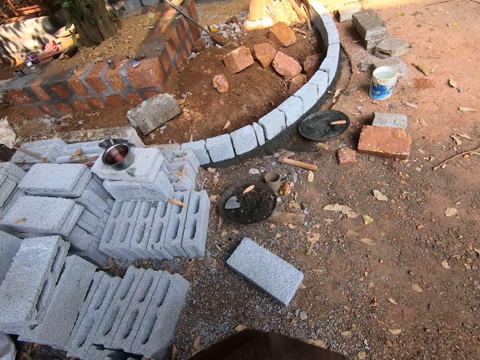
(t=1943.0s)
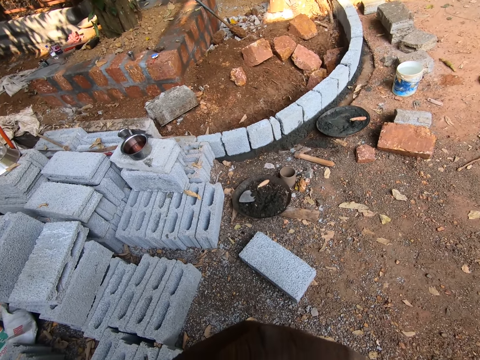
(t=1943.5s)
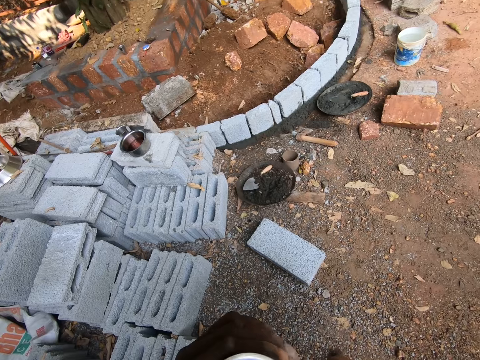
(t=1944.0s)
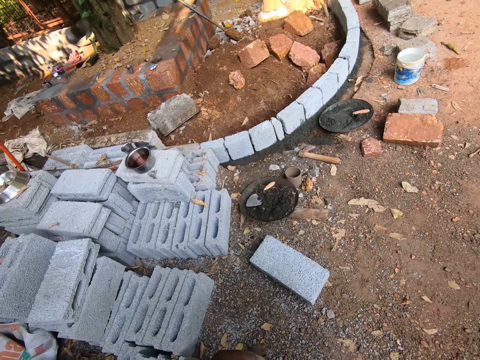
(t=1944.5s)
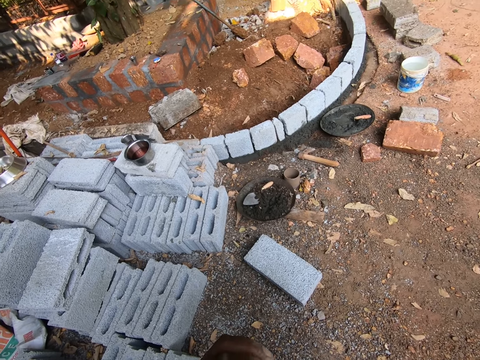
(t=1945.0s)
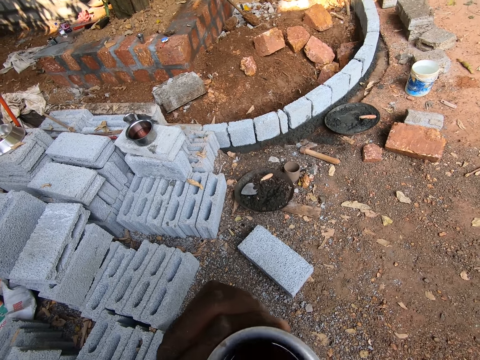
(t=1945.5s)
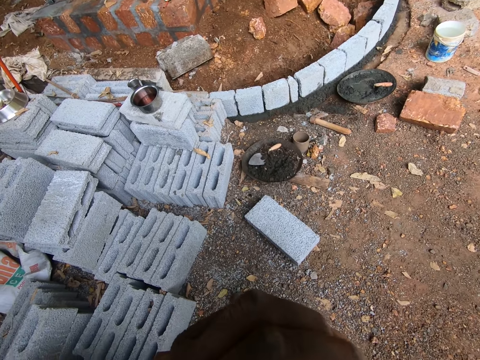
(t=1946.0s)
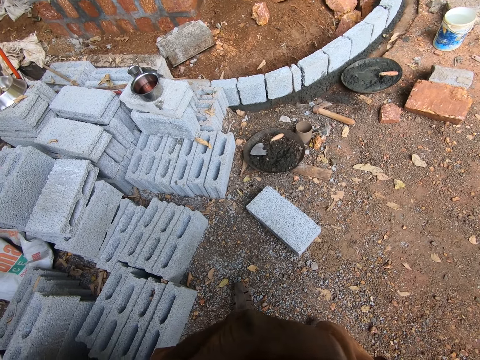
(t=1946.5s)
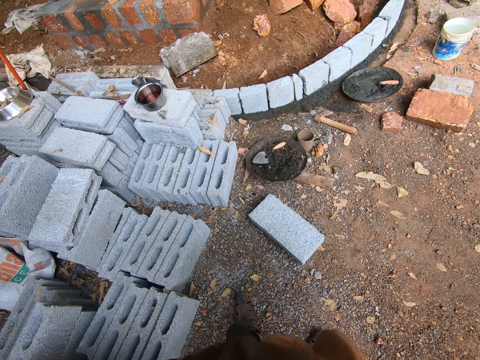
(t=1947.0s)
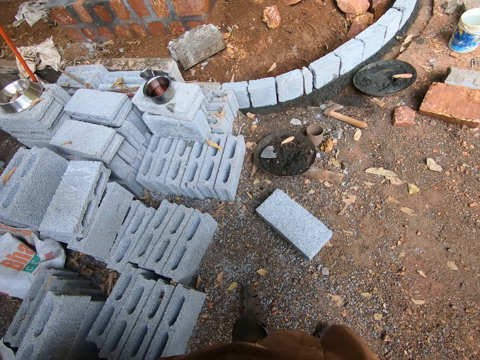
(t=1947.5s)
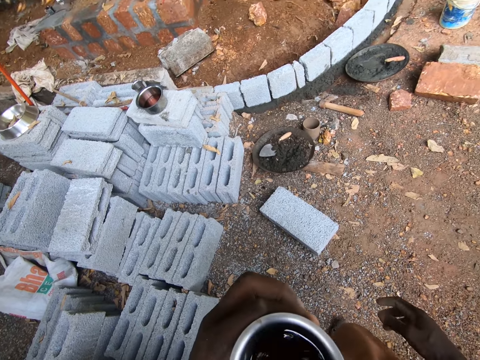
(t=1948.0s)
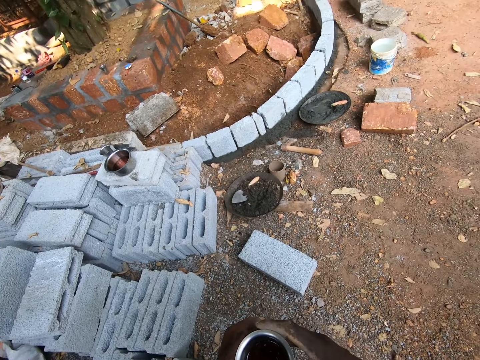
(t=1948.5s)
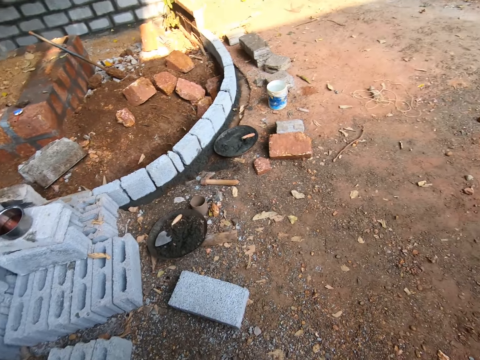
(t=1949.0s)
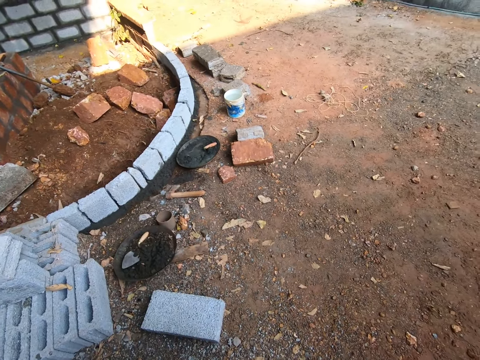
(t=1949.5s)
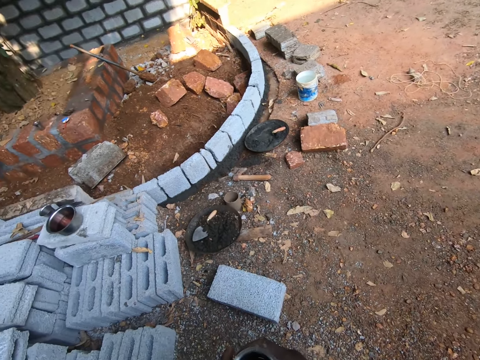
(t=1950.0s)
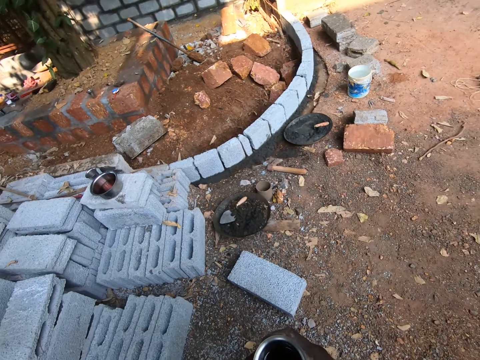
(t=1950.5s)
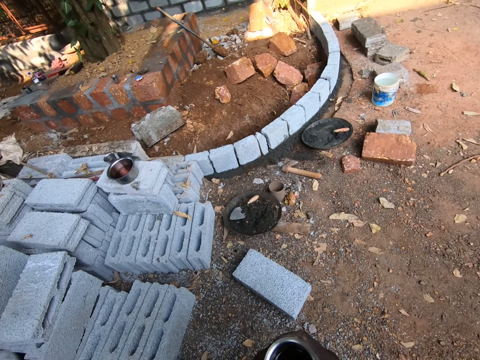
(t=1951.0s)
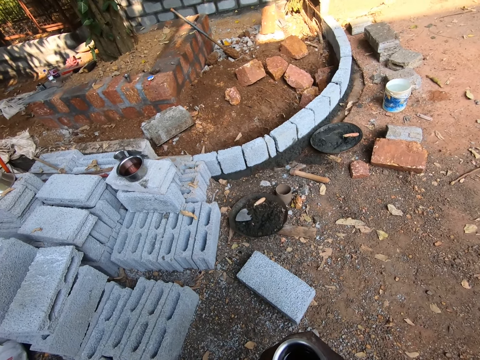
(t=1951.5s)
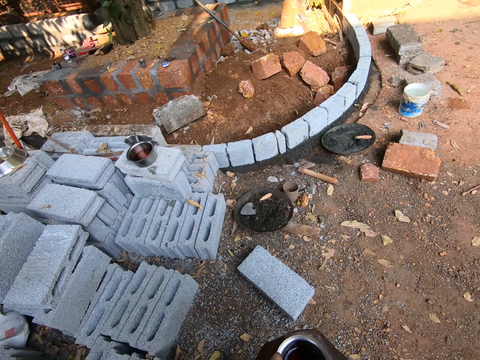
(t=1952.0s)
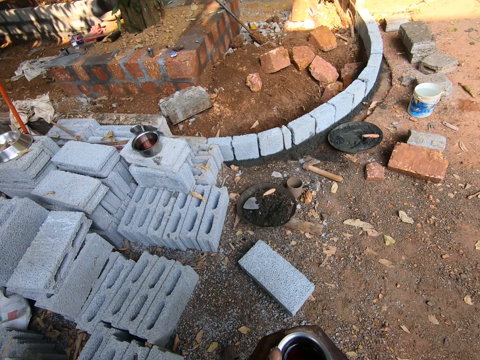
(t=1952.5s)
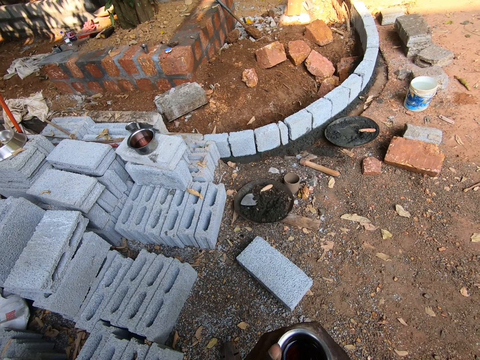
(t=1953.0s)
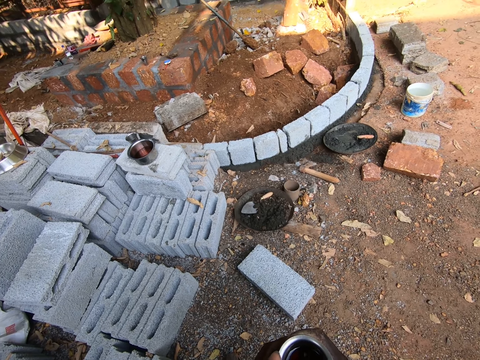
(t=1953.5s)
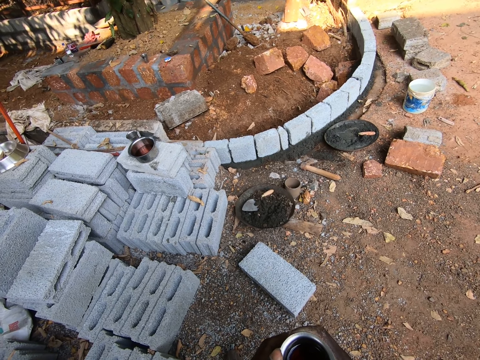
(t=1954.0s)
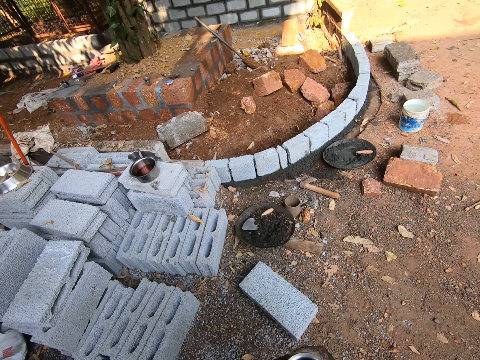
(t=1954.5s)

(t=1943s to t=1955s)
The camera wearer drinks juice from a cup. He looks around a construction site. He adjusts the cup on his hands. He looks around the construction site.

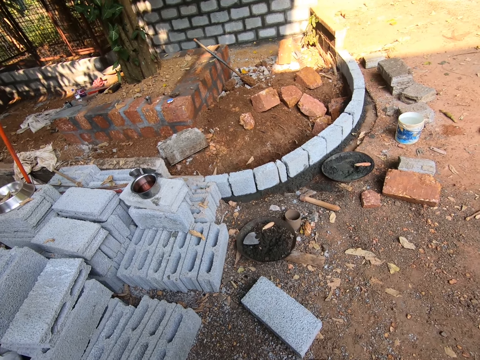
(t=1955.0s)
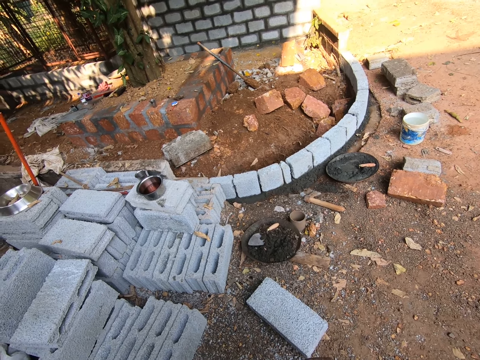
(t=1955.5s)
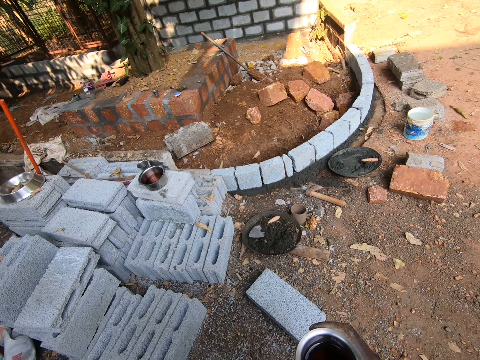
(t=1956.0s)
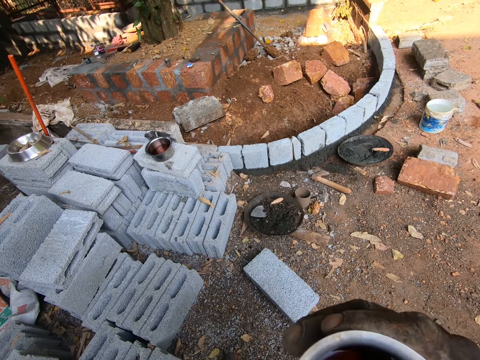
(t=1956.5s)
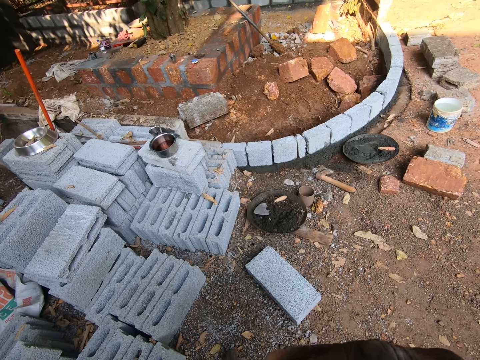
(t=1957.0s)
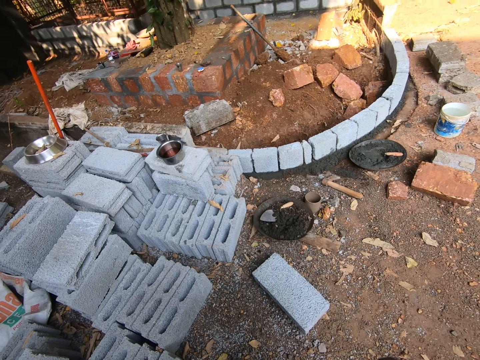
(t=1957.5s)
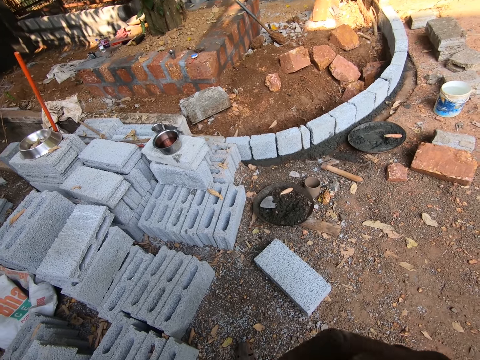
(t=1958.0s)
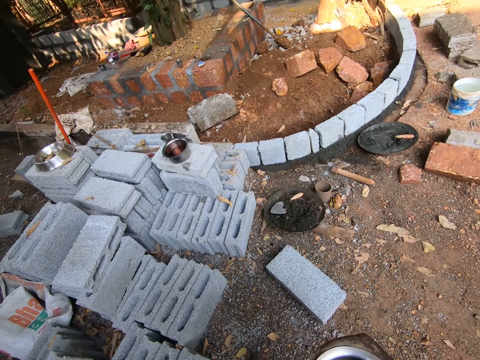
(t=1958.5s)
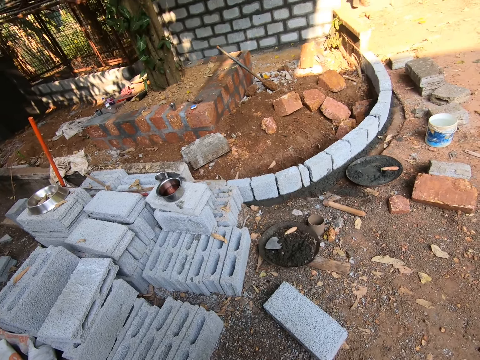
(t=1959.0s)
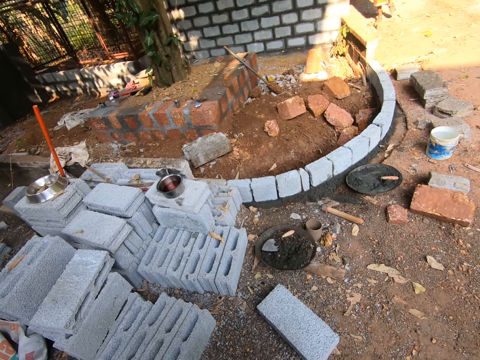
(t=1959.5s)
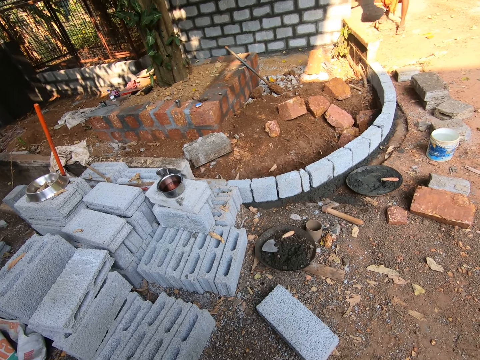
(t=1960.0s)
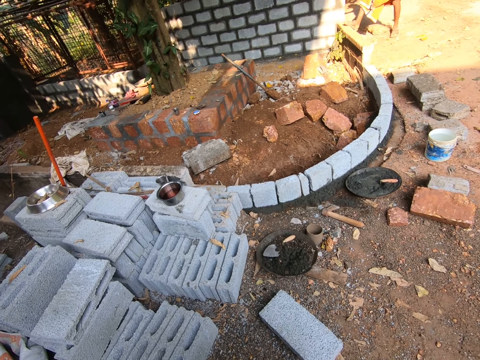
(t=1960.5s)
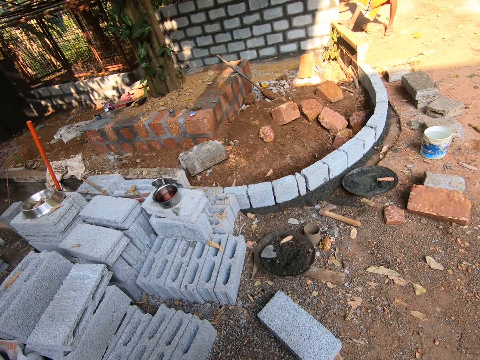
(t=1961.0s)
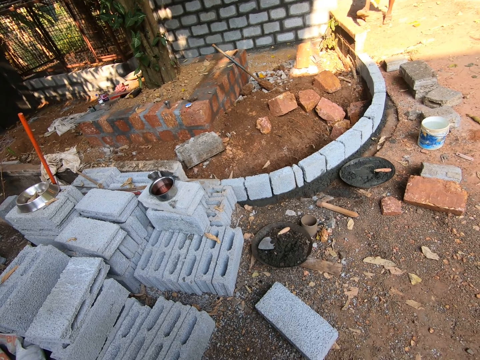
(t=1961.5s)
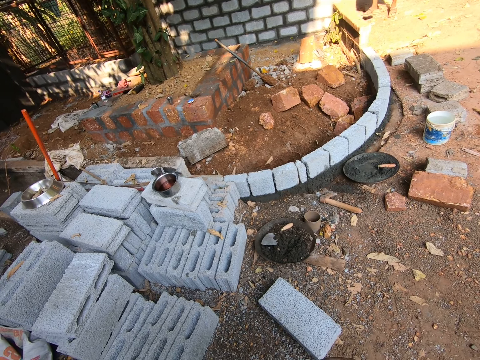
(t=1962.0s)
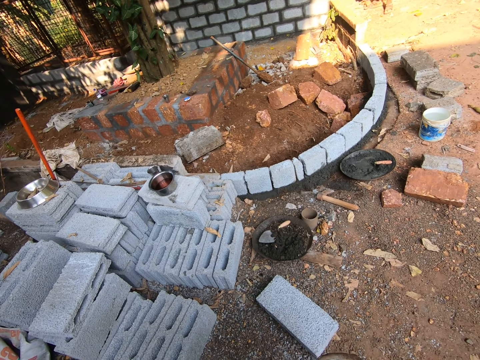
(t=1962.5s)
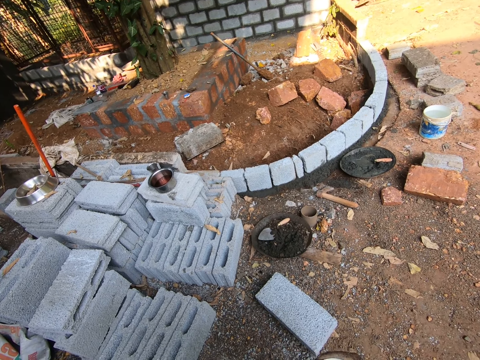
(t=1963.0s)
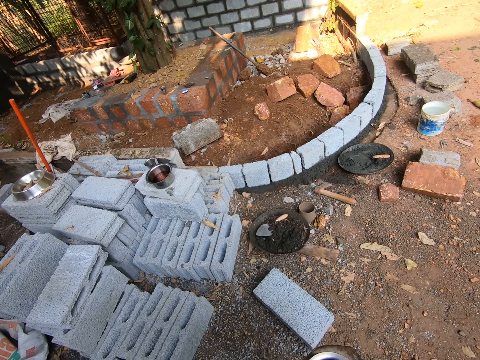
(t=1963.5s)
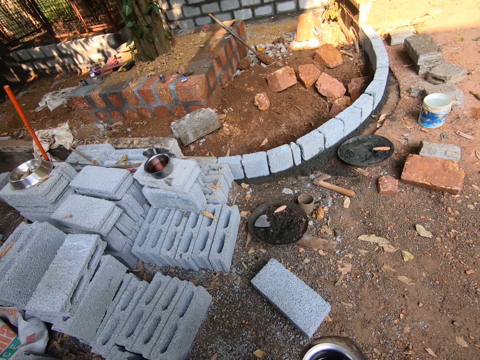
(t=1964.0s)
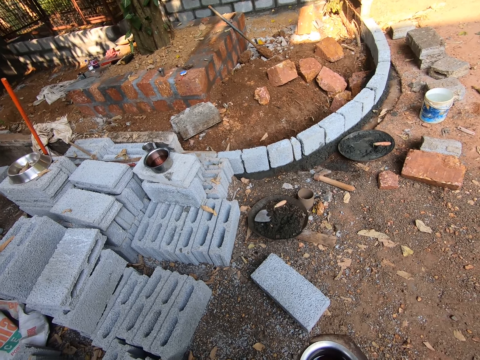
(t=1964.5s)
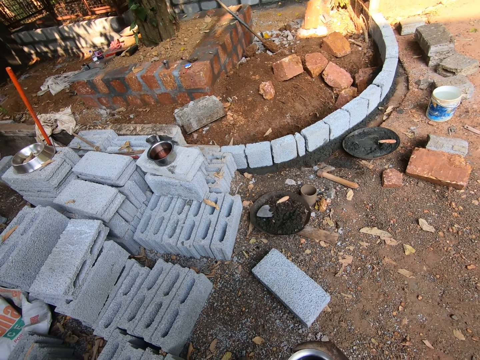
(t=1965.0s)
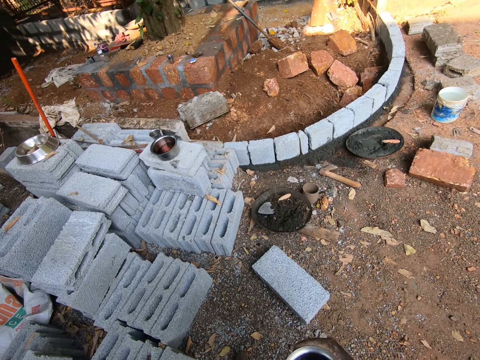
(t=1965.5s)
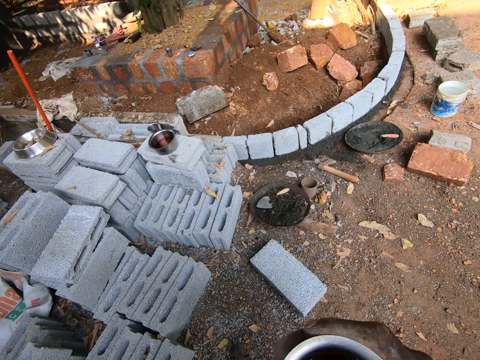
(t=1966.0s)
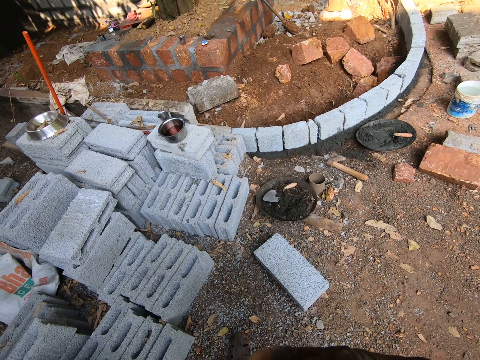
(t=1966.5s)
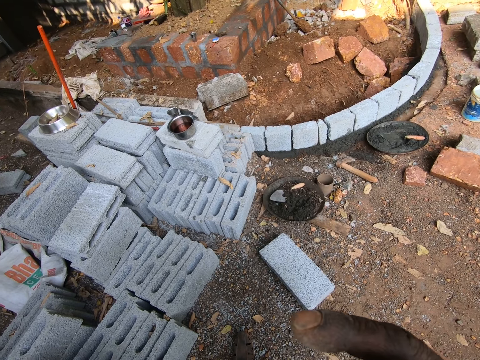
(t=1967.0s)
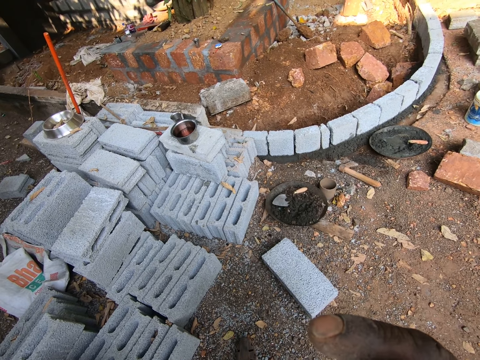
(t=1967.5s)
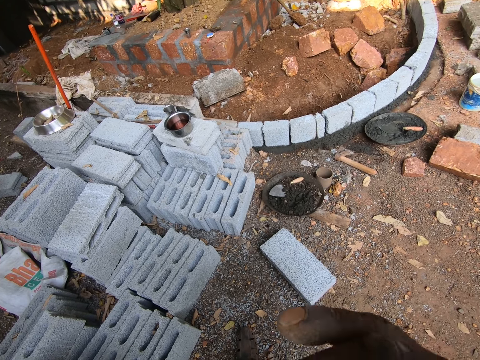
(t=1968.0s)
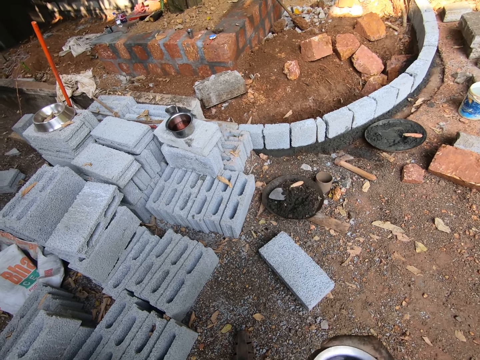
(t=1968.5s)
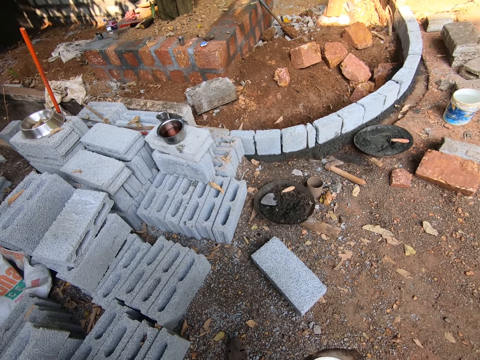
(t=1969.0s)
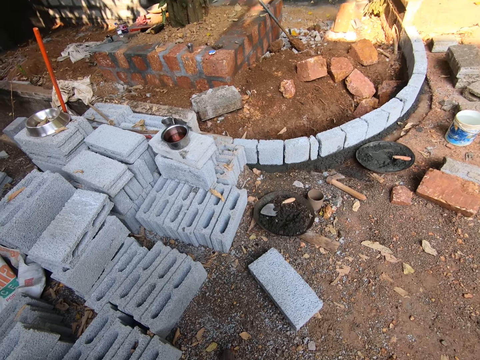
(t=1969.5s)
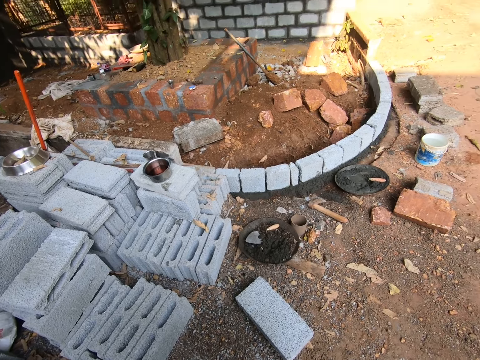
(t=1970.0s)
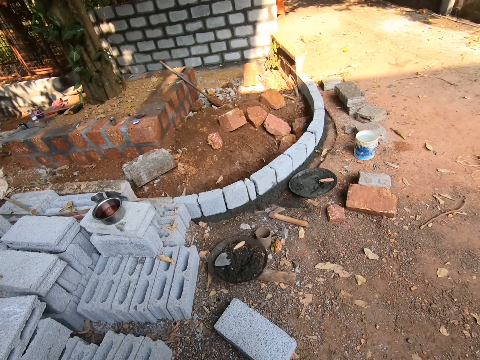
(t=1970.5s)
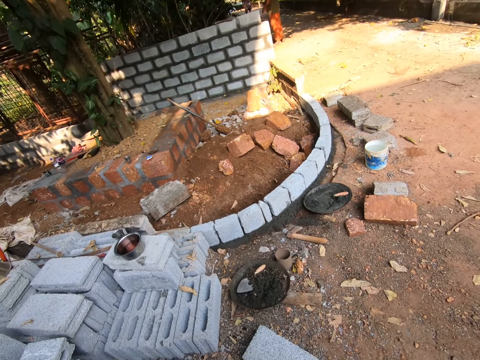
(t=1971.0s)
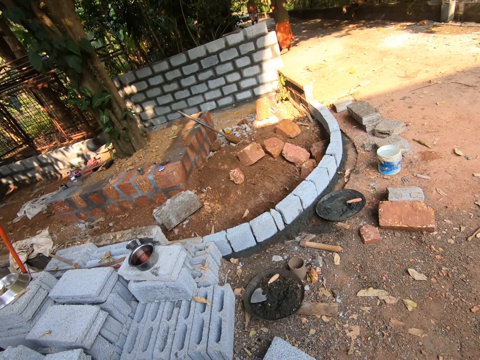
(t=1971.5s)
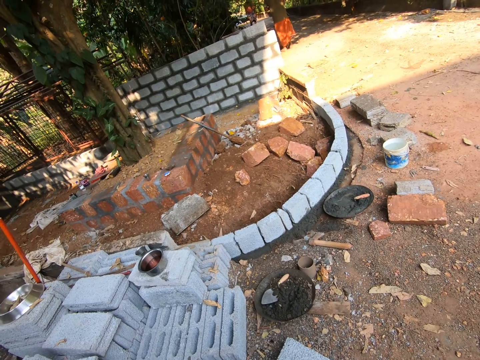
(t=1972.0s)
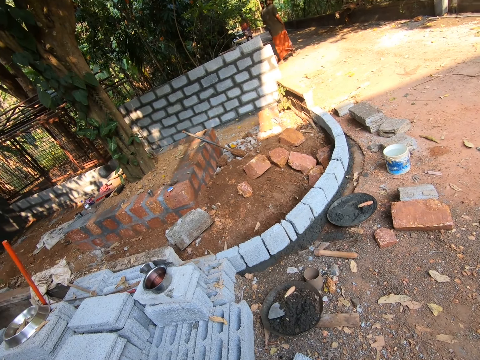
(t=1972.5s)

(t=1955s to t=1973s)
The camera wearer drinks juice from a cup. They look around a construction site. A man walks around the construction site. The man steps at the bricks. The camera wearer looks around the construction site. They drink juice from the cup. They look around the construction site. They look forward.
